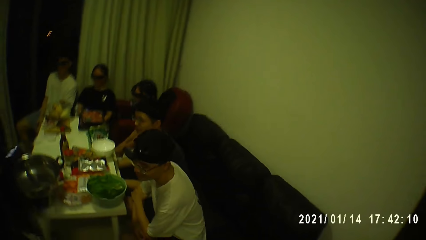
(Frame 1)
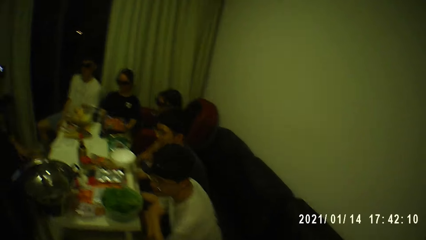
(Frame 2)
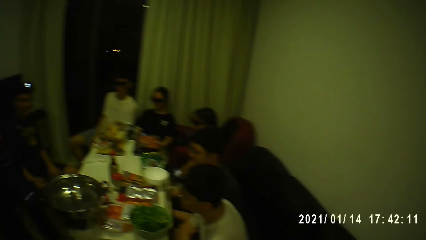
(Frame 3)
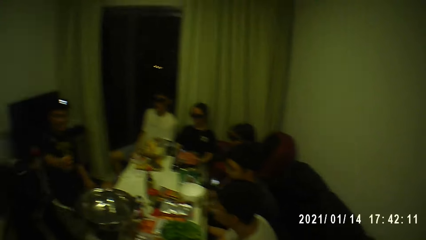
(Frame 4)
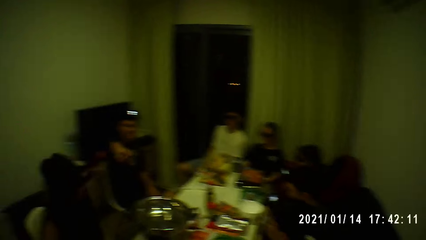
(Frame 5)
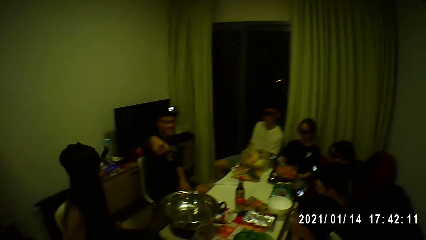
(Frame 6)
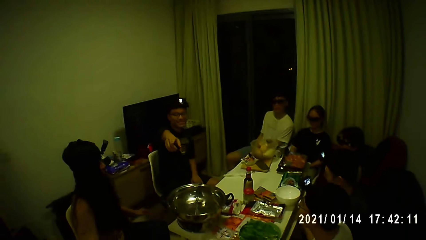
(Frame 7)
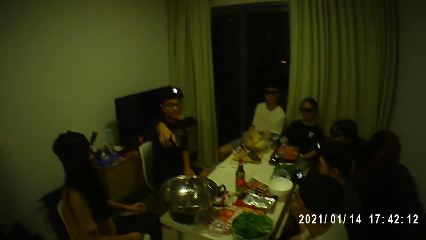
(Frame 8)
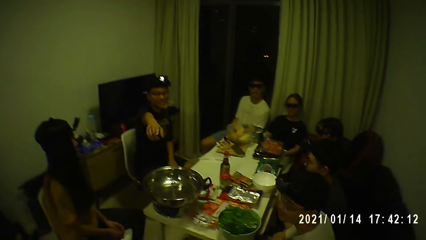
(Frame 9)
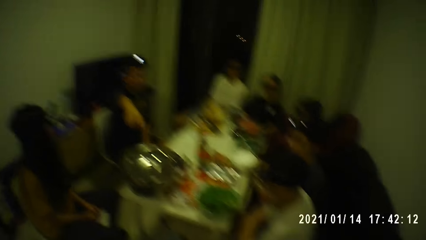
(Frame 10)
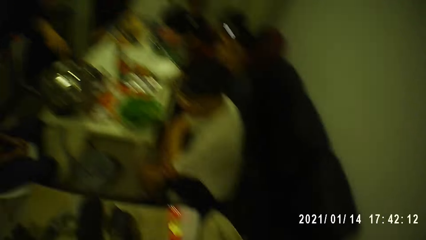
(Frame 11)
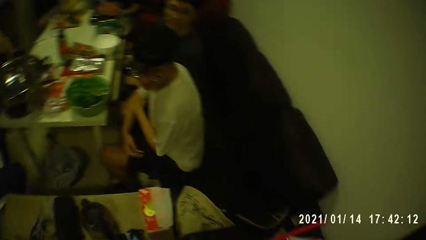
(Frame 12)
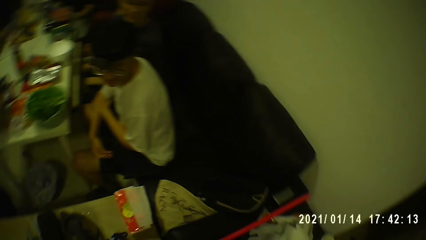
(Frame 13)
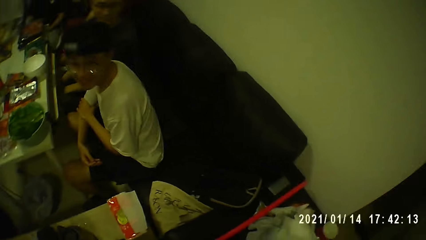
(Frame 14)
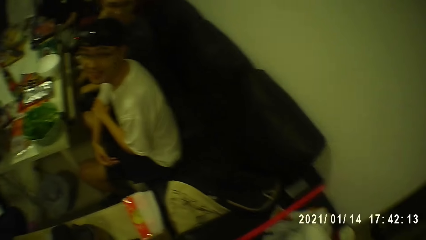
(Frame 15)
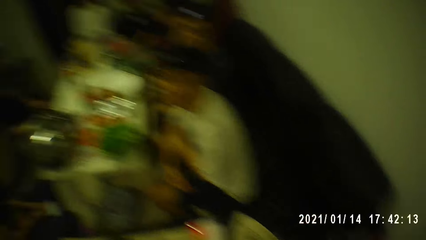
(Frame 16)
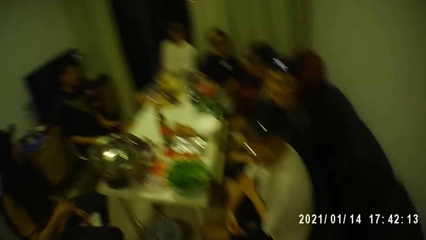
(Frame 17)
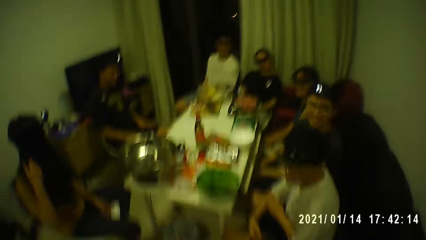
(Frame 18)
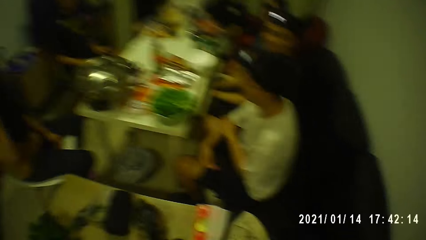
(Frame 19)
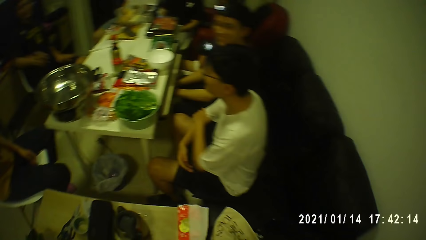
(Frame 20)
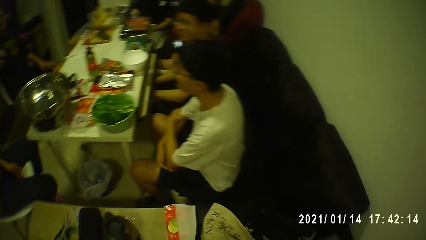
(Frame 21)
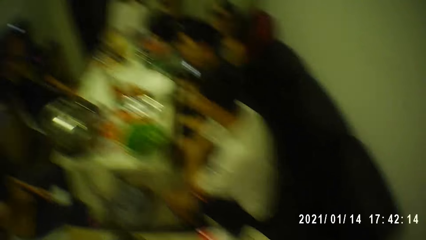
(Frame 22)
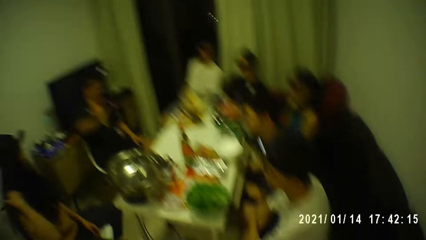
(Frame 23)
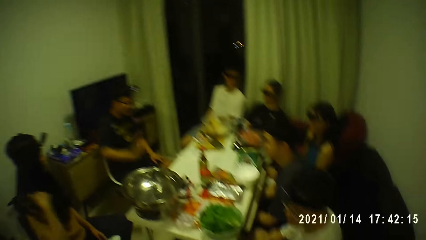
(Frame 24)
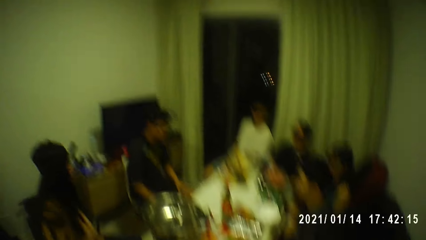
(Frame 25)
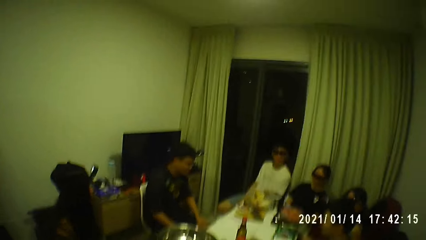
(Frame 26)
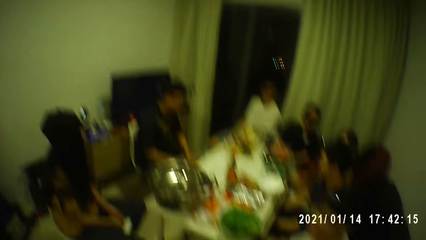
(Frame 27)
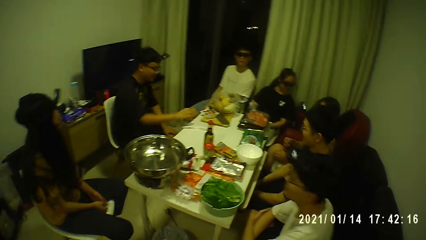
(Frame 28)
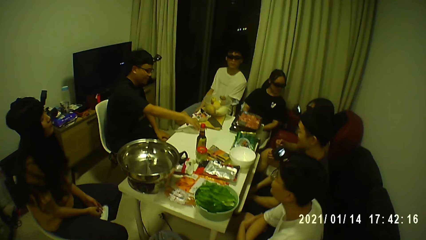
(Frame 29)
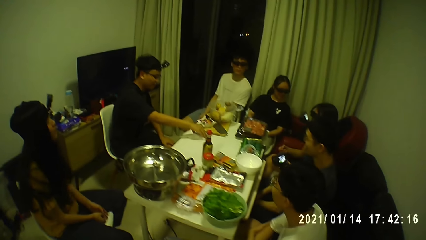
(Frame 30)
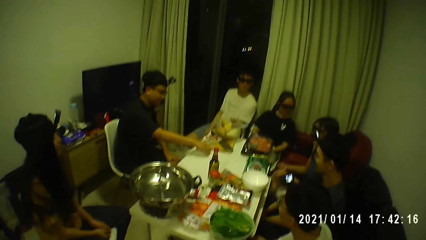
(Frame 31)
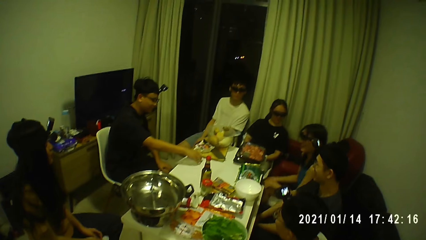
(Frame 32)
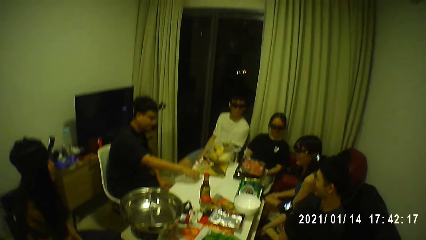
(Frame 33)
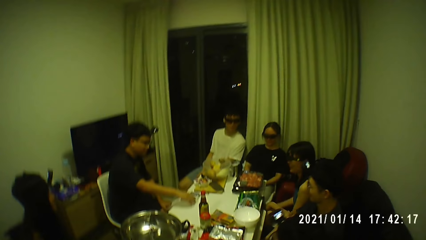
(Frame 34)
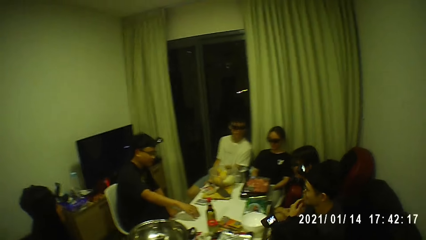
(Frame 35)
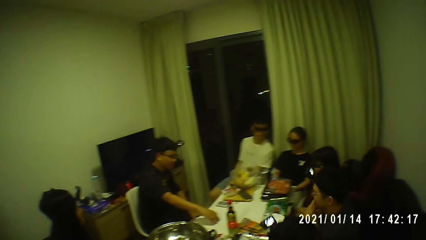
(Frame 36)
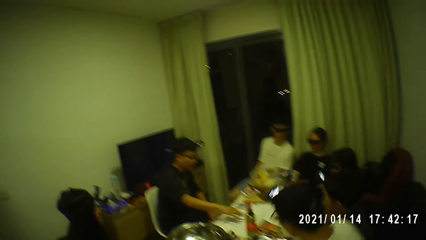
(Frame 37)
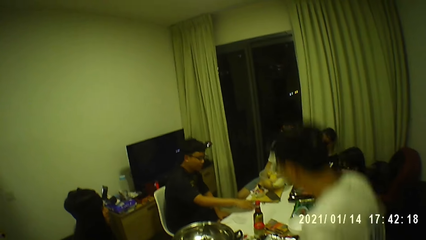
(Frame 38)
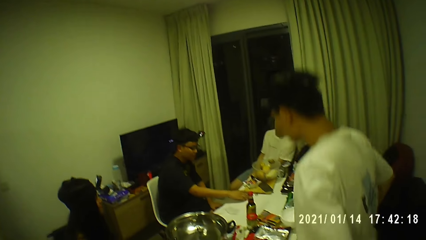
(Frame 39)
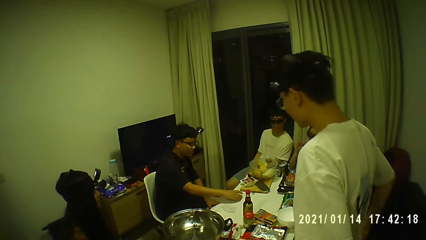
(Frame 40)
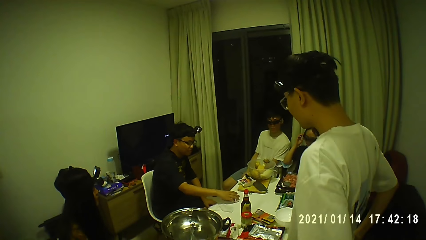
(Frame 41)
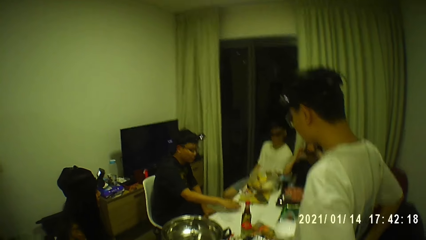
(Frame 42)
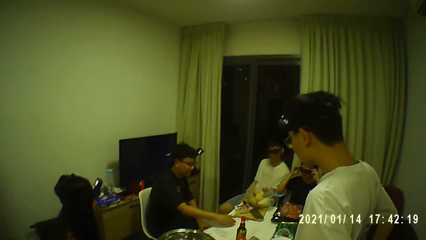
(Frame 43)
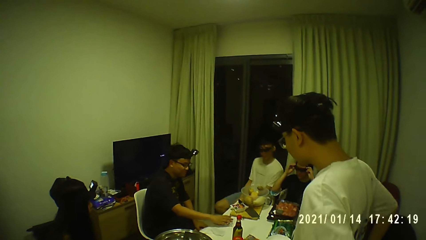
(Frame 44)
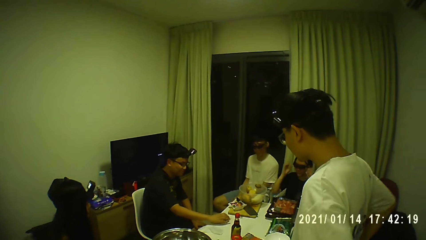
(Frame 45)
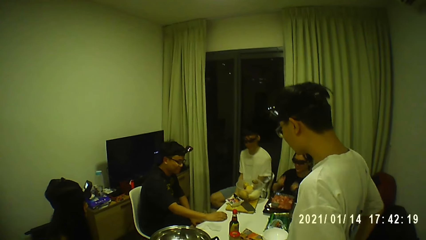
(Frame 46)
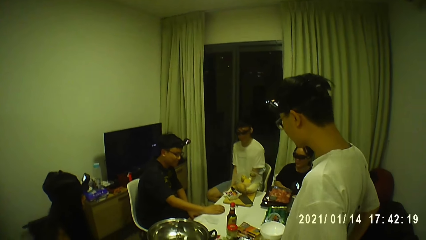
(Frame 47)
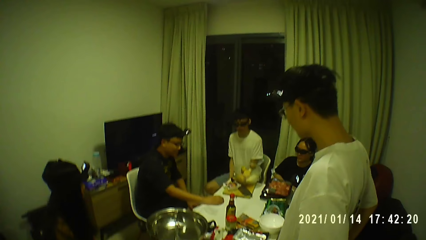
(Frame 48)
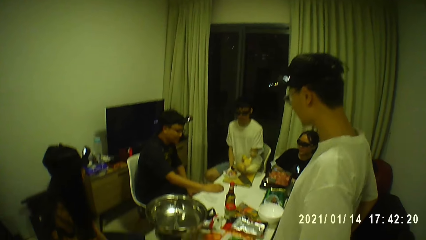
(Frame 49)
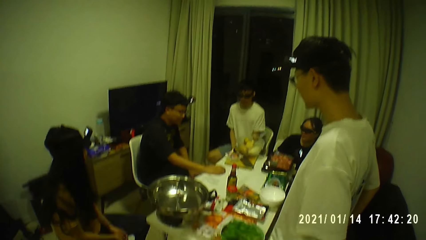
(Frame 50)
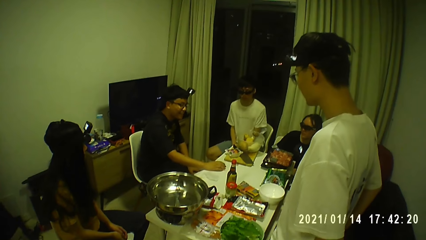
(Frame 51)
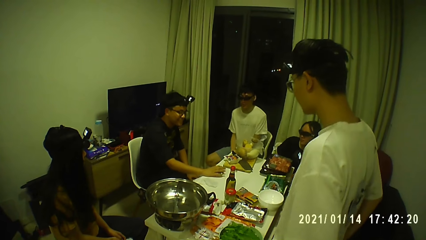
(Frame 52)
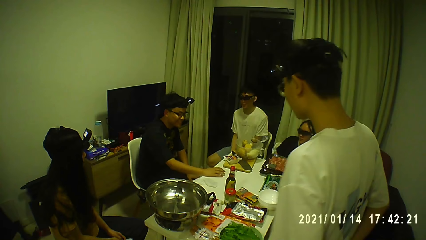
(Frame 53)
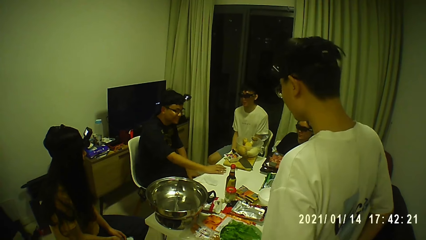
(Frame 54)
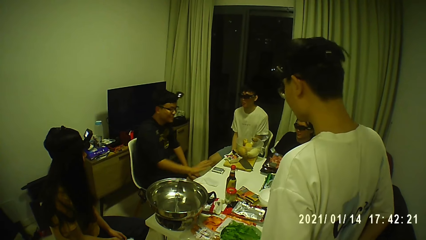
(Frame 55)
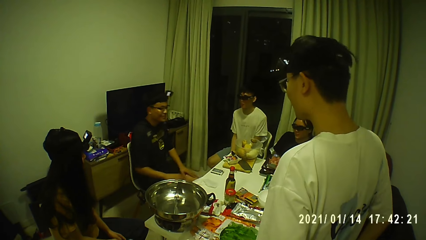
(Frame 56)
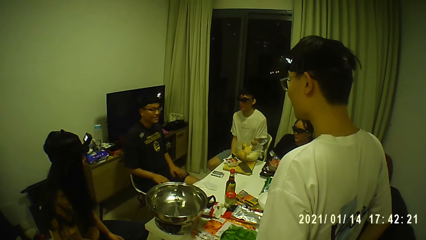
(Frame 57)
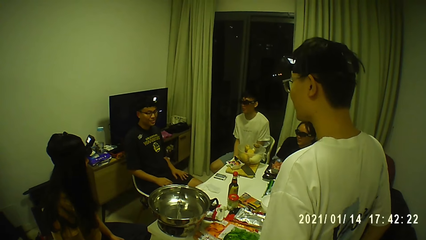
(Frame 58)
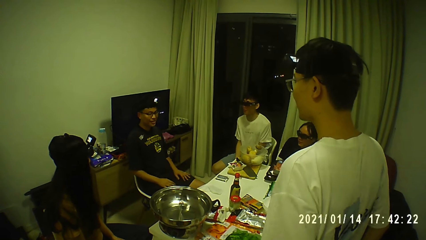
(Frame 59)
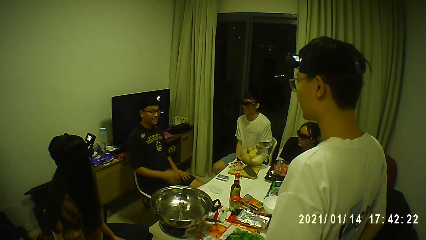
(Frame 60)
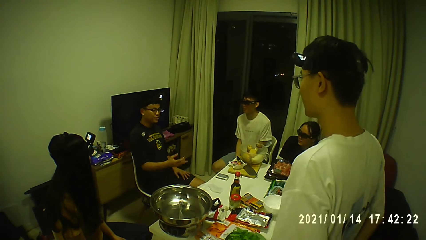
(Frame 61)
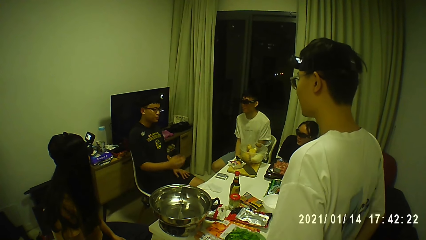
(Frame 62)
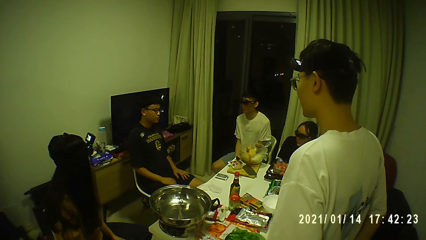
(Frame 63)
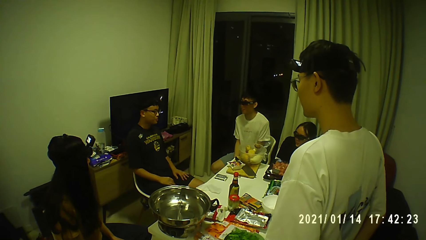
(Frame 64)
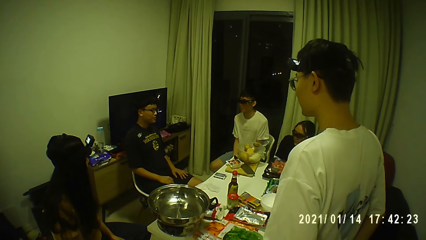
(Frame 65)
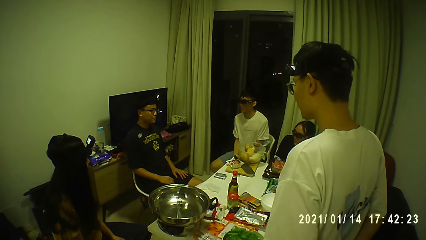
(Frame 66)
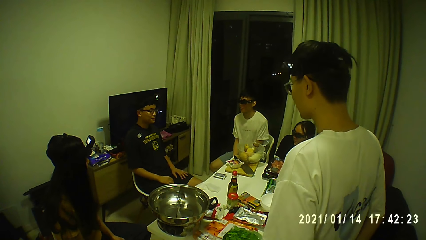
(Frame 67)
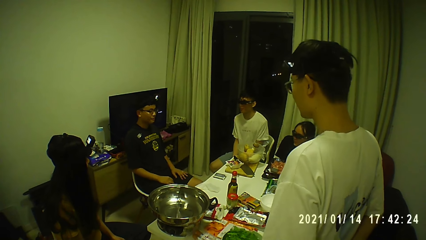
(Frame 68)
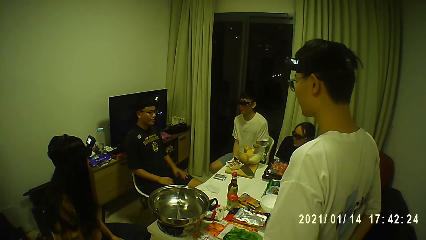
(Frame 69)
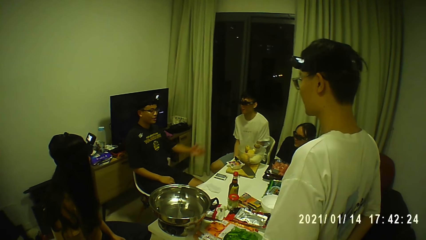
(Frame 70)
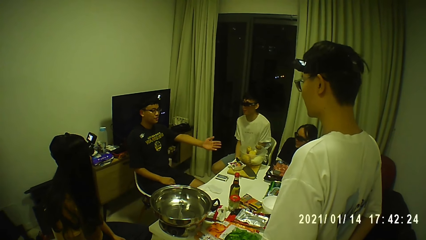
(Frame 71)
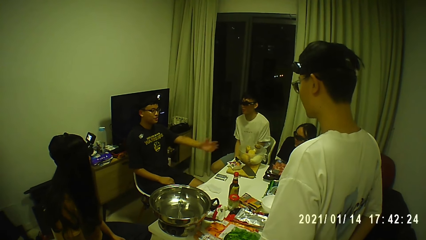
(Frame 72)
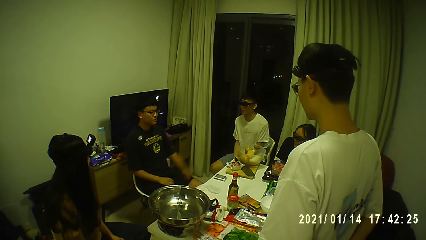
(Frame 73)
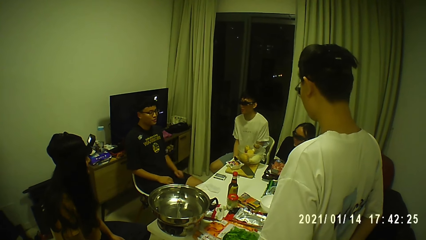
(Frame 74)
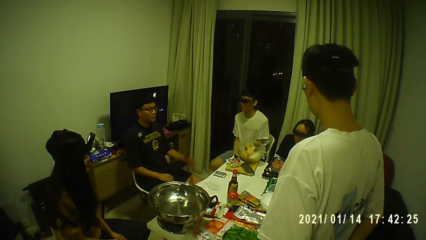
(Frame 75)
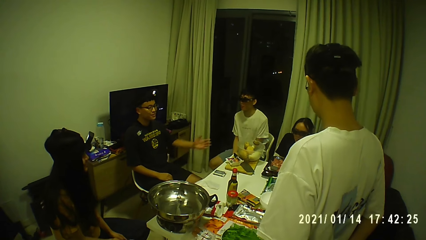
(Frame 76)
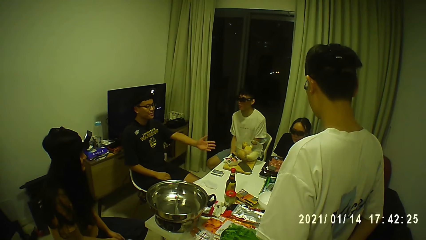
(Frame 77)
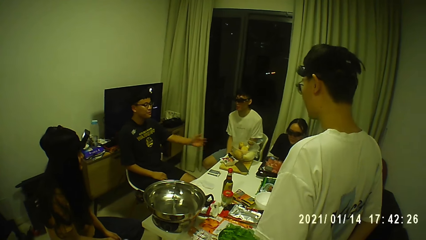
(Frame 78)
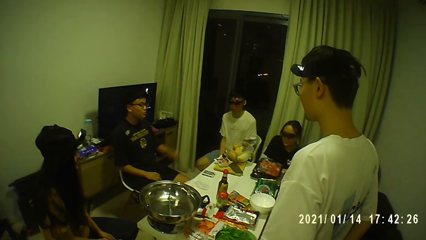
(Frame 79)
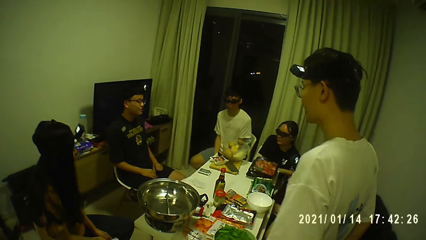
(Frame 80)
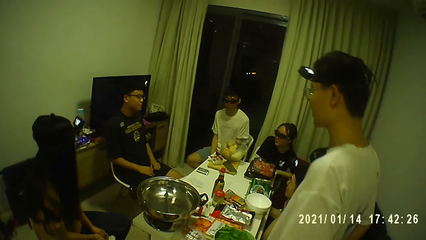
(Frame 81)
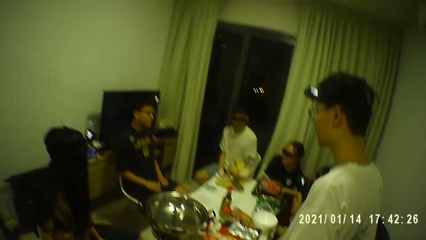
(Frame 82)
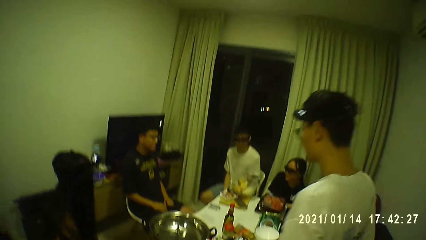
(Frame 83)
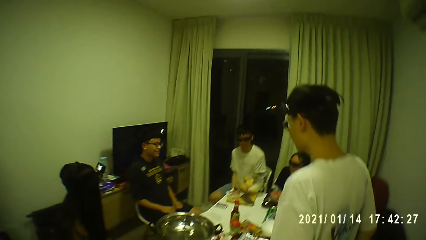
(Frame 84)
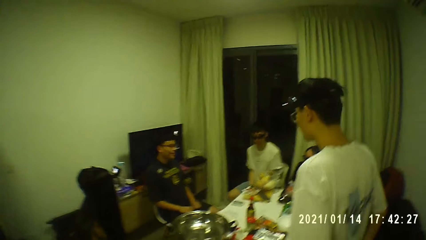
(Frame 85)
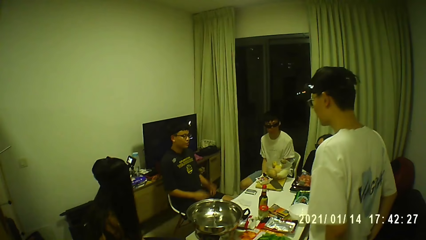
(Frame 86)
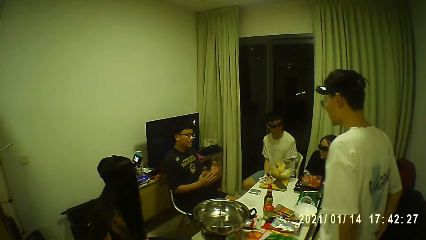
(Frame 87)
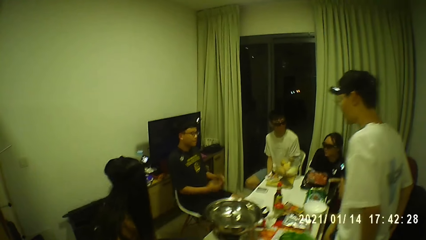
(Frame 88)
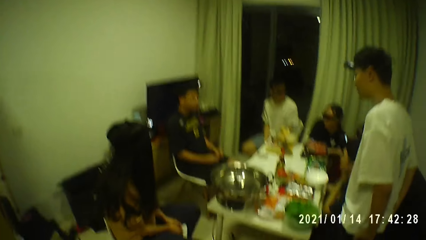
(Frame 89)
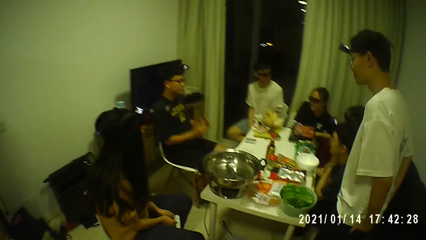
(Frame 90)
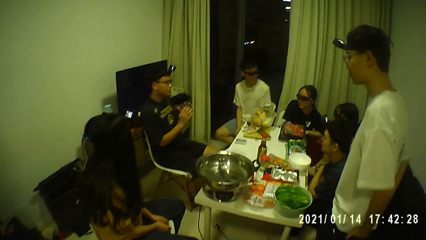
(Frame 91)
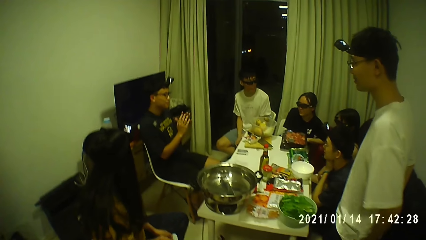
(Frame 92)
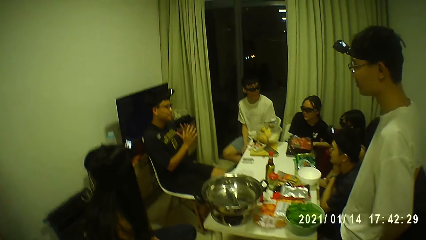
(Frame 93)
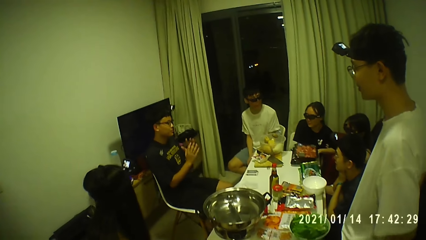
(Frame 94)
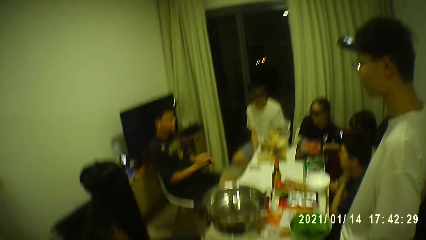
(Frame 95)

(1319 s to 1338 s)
A man points towards the camera wearer. The man converses with the camera wearer. The man moves a stack of cards on the table with his right hand. The man converses with the group of people. Another man stands up from a chair. The first man converses with other people and the camera wearer. The first man points towards the group of people. The first man converses with the group of people.
